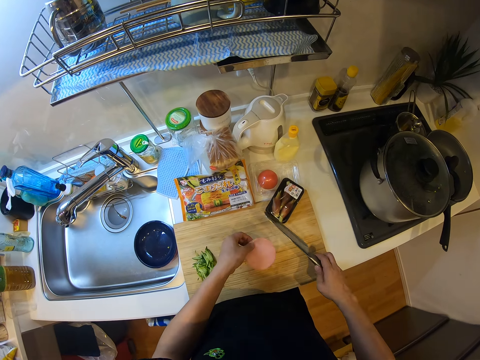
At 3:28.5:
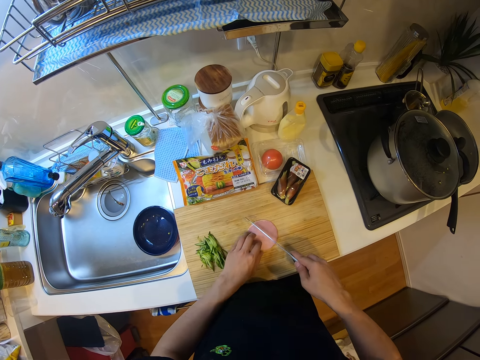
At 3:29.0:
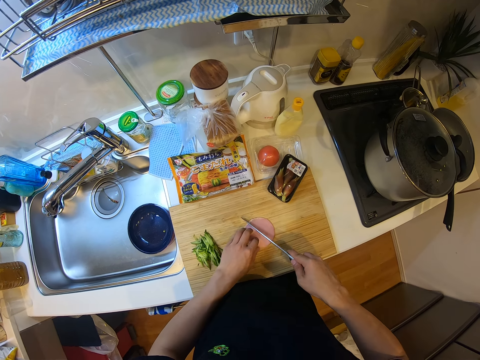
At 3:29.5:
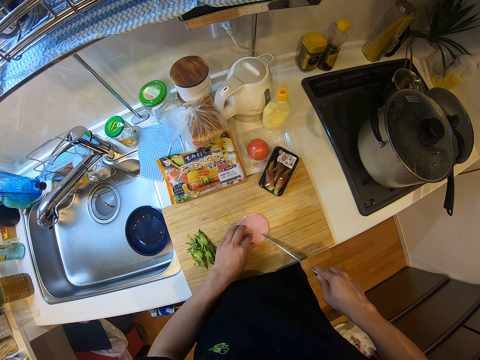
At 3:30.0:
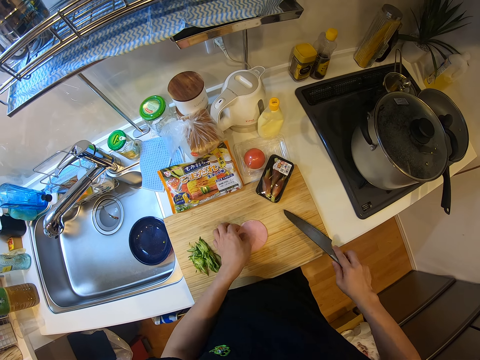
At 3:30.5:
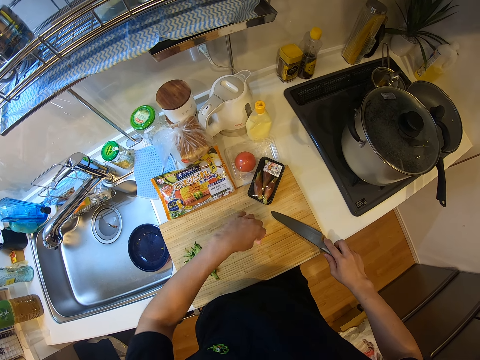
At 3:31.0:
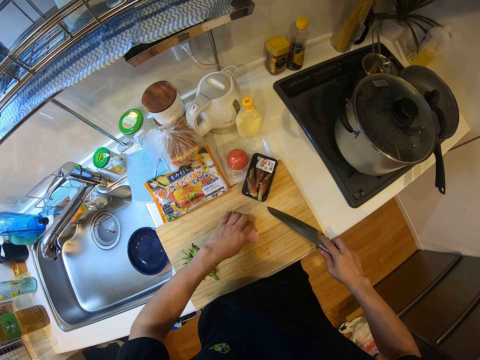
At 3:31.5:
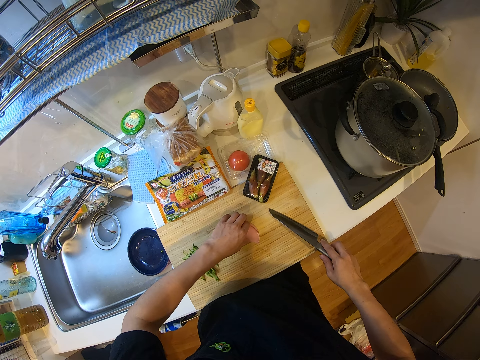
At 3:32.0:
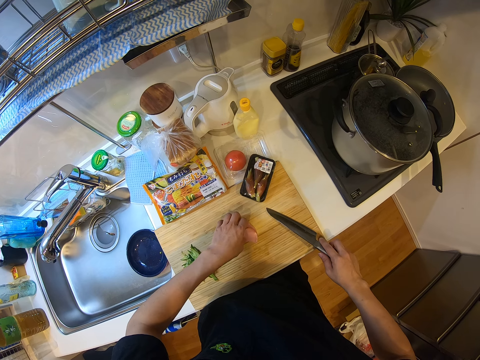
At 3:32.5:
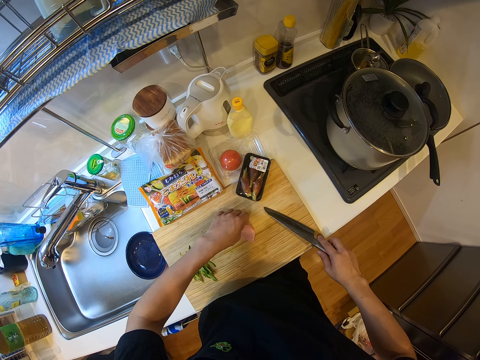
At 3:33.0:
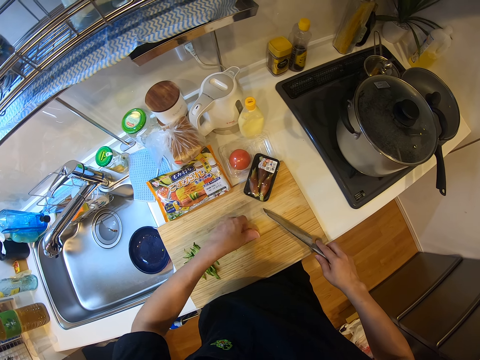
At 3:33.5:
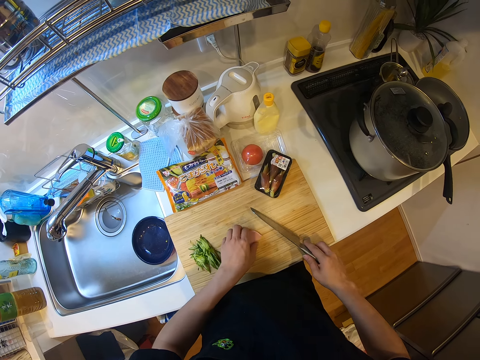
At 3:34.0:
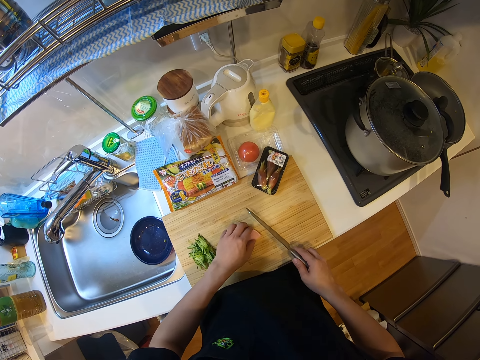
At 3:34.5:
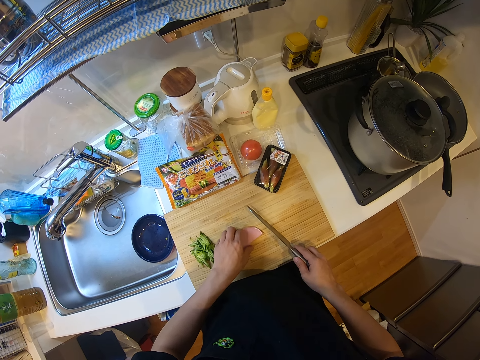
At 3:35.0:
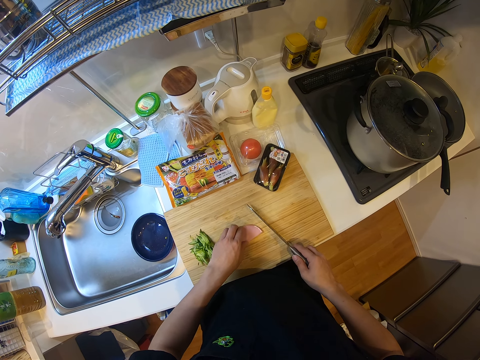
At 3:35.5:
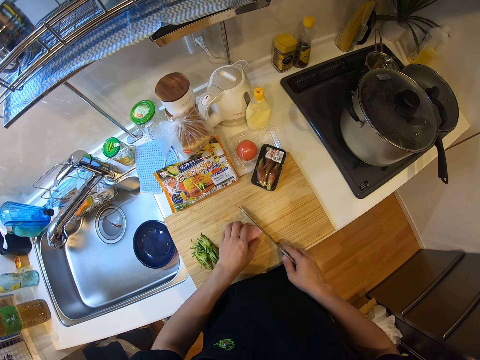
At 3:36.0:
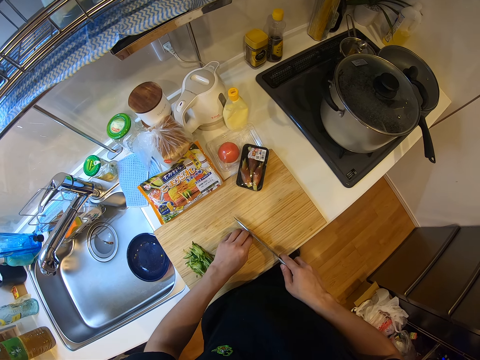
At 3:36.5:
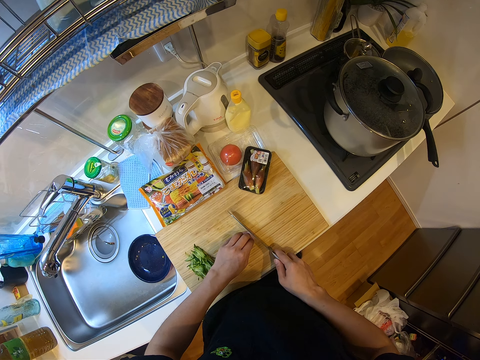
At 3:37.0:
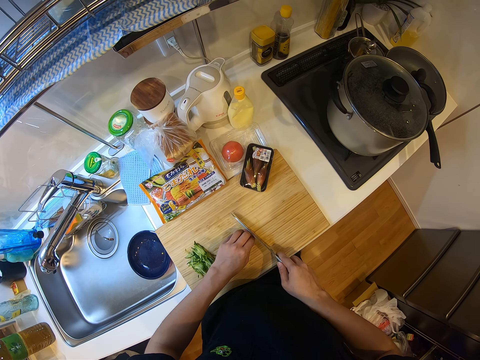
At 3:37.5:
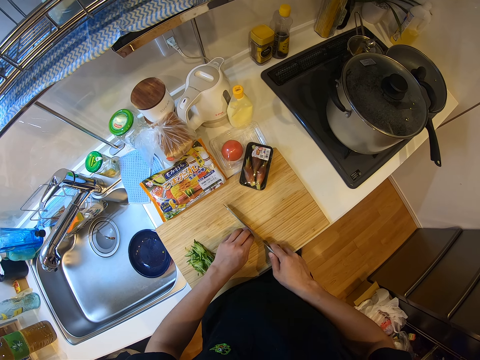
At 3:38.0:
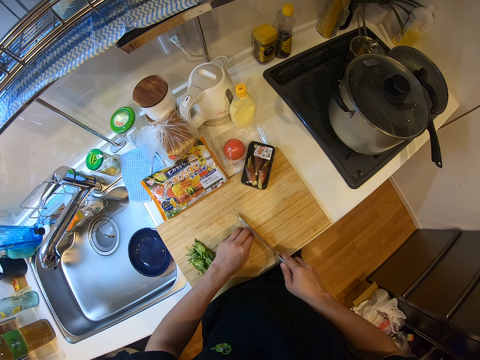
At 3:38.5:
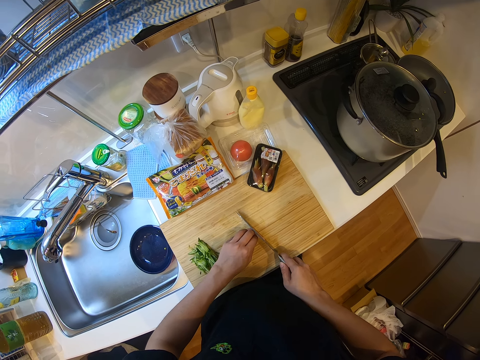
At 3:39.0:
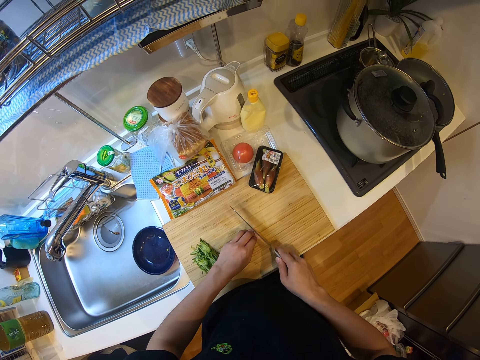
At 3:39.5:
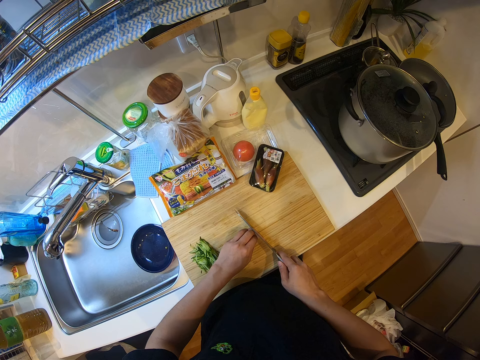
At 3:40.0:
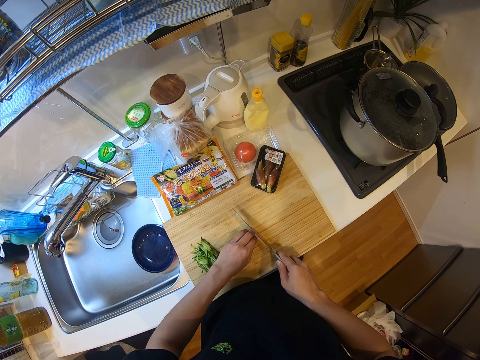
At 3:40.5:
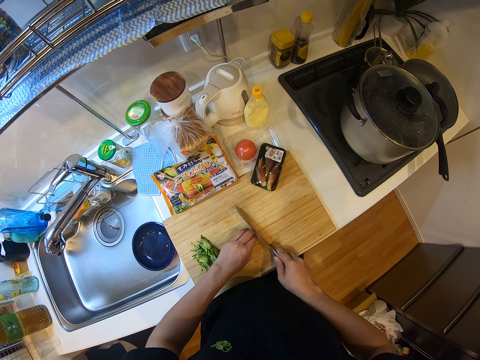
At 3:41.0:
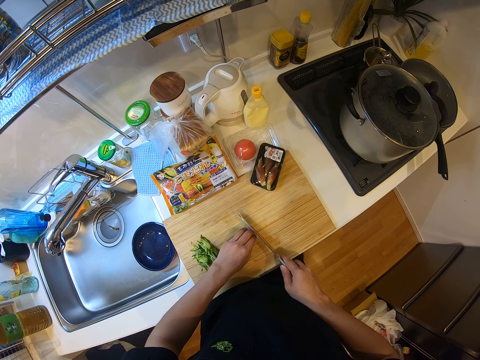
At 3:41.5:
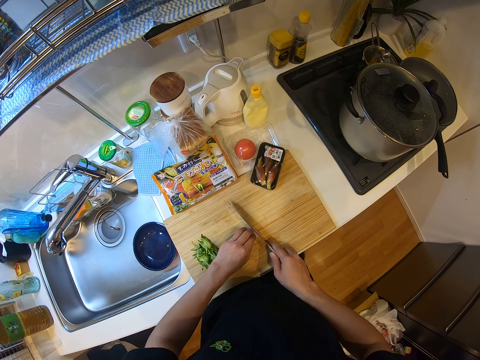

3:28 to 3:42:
The camera wearer picks up the baloney and picks up the knife. They cut the meat on the chopping board on the cabinet with the knife. They hold the baloney. They move the baloney on the cutting board. They cut the baloney.

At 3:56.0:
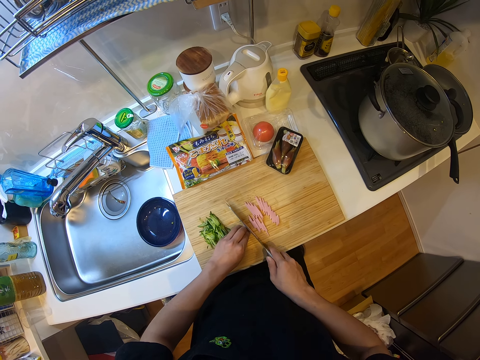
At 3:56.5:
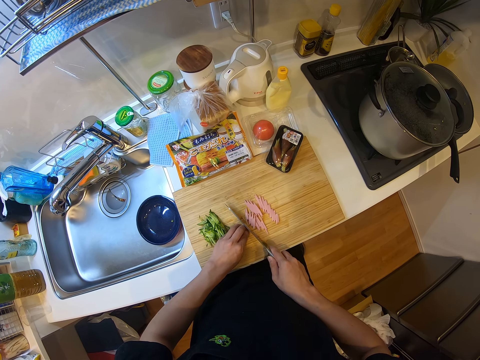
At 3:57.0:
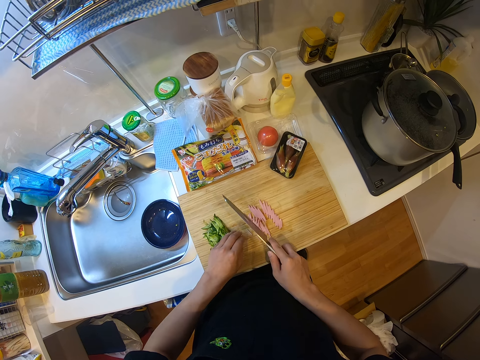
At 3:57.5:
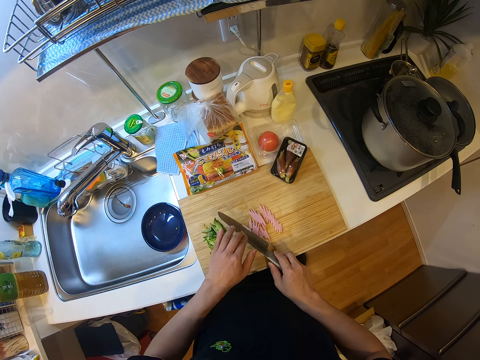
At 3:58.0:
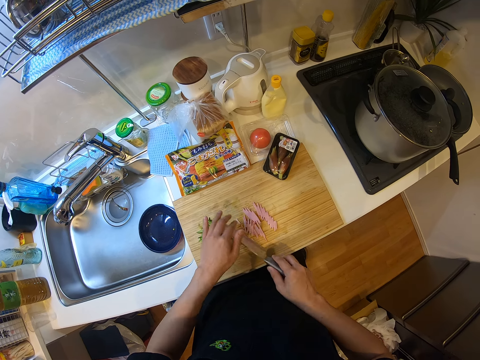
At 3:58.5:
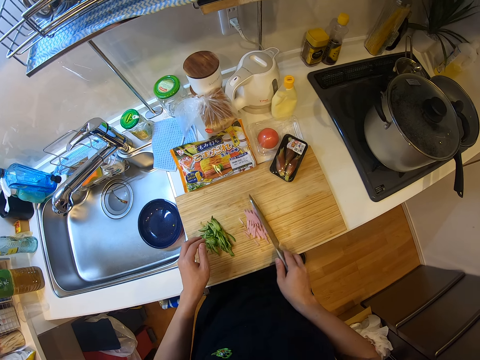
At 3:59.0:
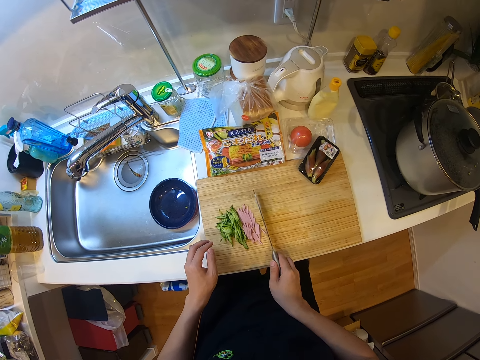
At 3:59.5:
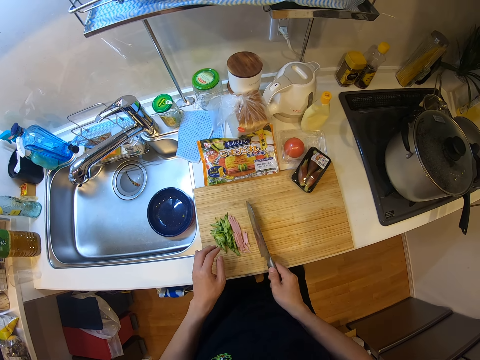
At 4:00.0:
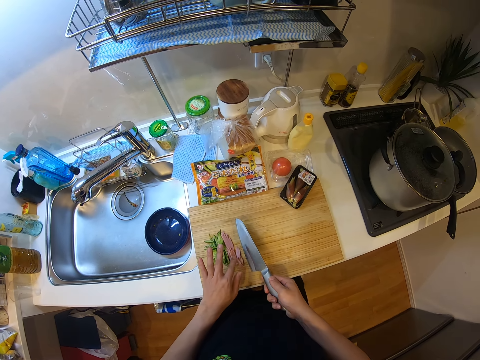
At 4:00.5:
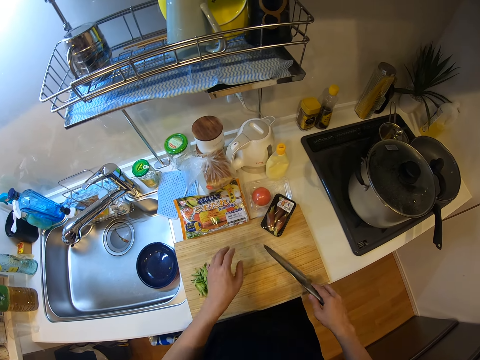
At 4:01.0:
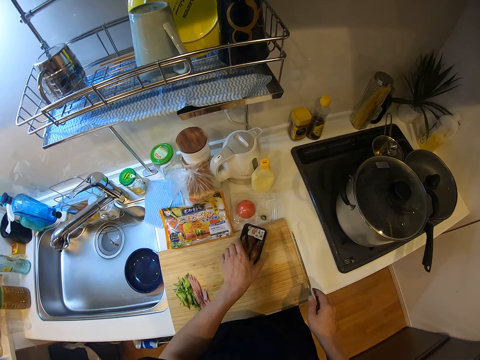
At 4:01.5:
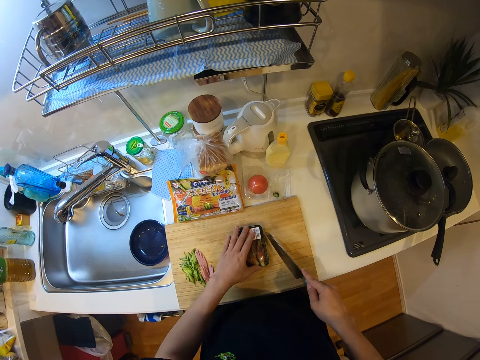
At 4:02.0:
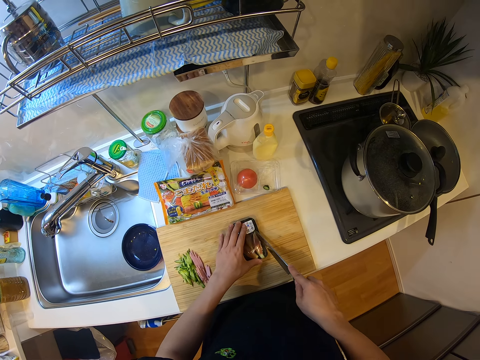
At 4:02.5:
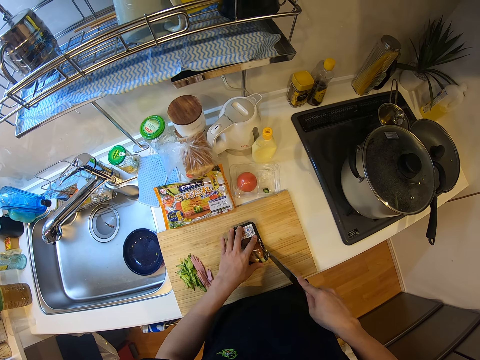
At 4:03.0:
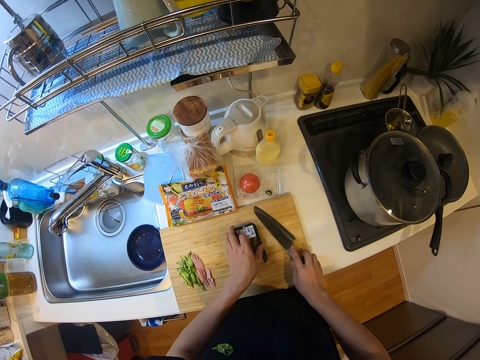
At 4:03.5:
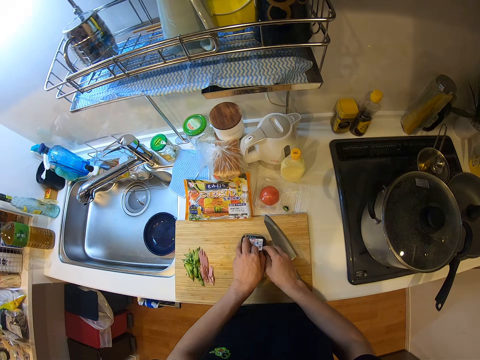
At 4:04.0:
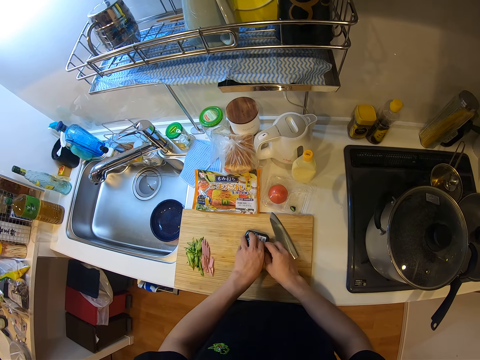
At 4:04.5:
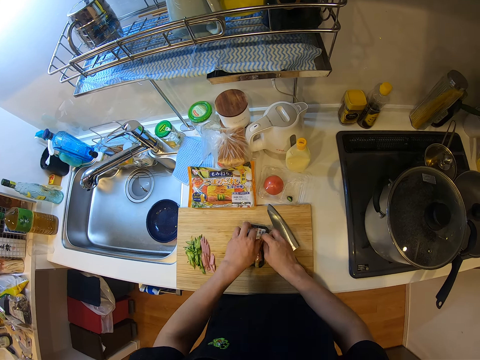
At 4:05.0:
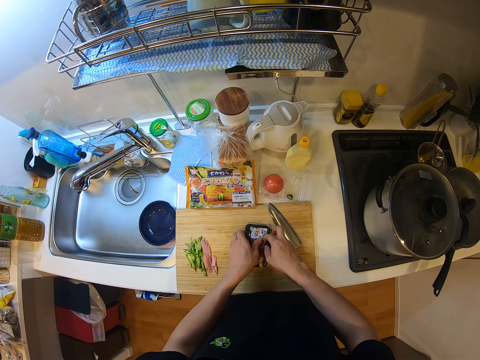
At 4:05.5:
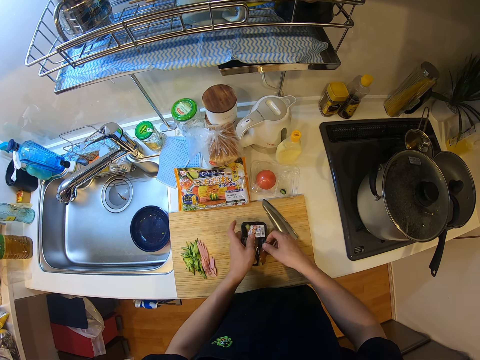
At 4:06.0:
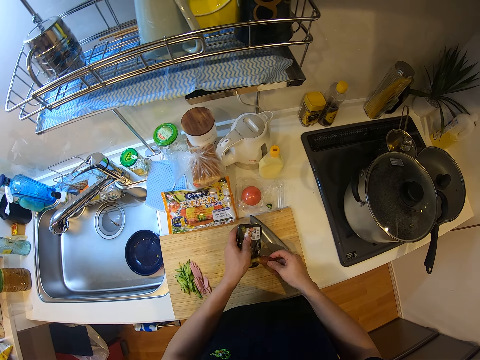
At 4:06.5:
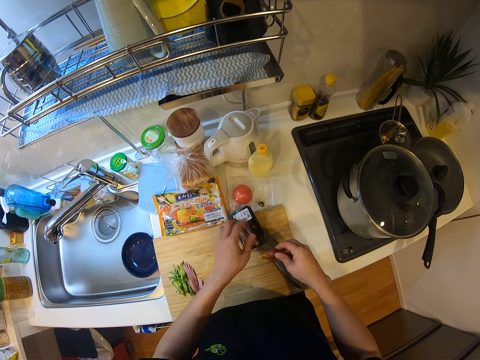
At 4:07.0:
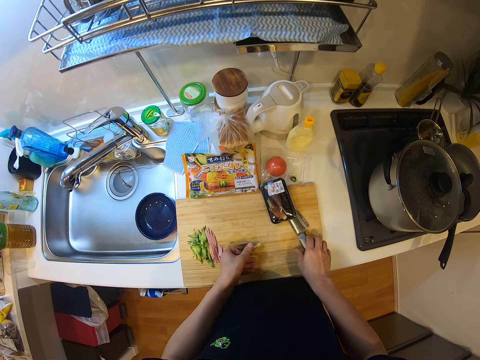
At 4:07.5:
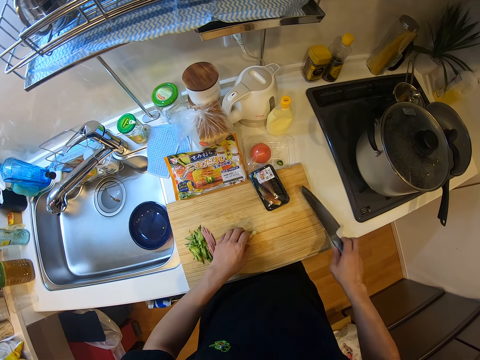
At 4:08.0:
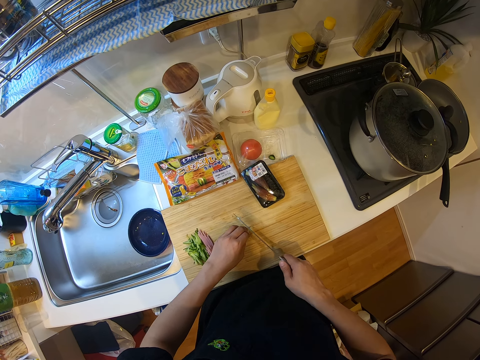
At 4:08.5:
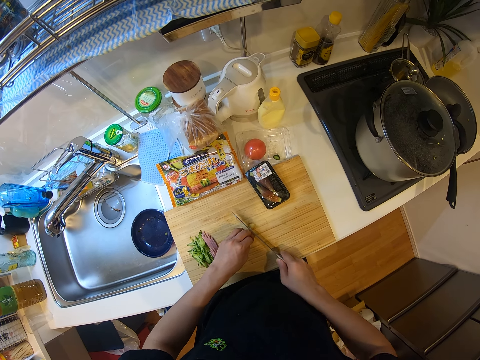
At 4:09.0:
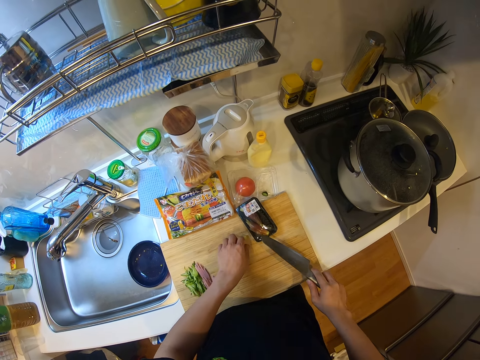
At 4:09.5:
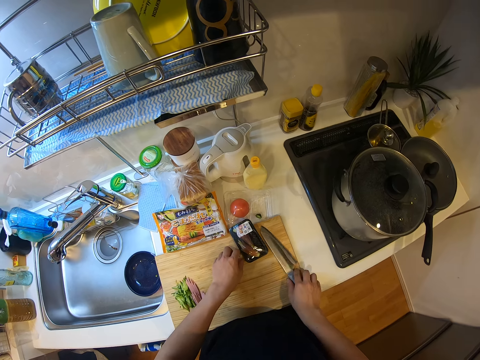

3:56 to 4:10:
The camera wearer removes the baloney piece from the knife. He moves the baloney pieces on the cutting board with the knife. He touches the knife with his finger. He holds the plastic bag. He moves a carton on the chopping board. He cuts the carton or plastic bag on the chopping board with the knife. He drops the knife on the chopping board. He takes out the onion from the plastic bag. He puts down the plastic bag. He puts down the onion on the cutting board. He picks up the knife. He cuts the onion tip with the knife.
